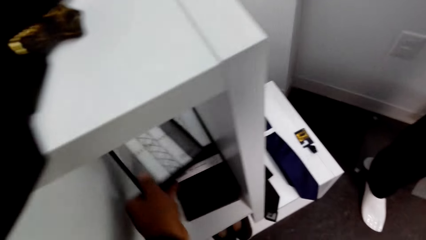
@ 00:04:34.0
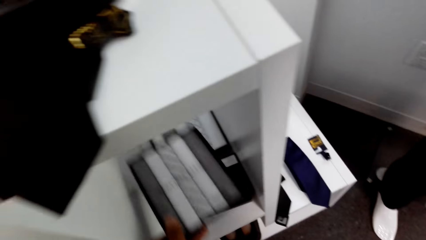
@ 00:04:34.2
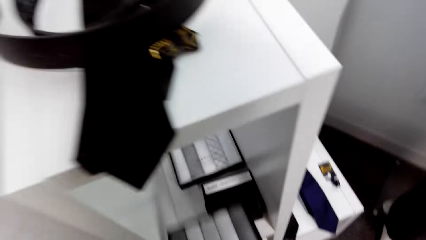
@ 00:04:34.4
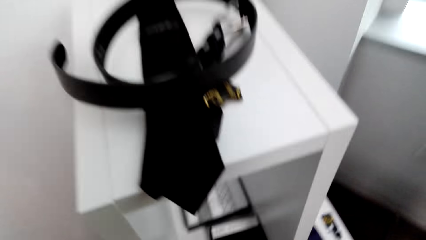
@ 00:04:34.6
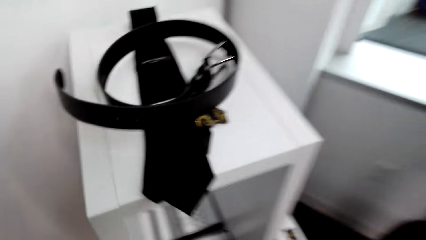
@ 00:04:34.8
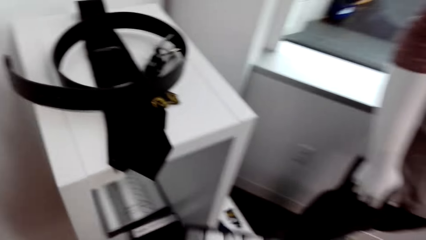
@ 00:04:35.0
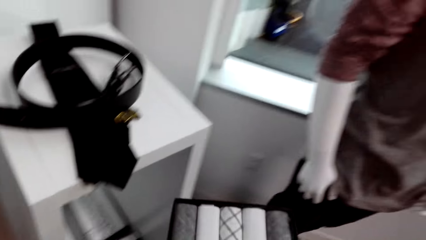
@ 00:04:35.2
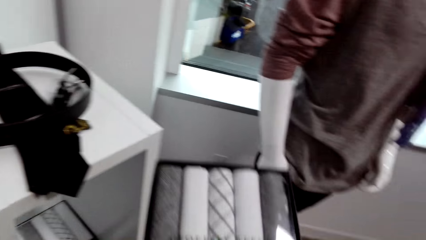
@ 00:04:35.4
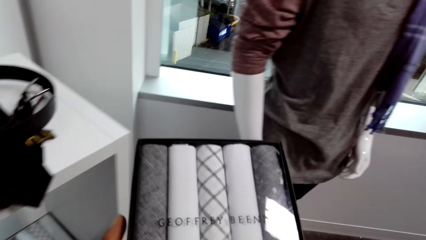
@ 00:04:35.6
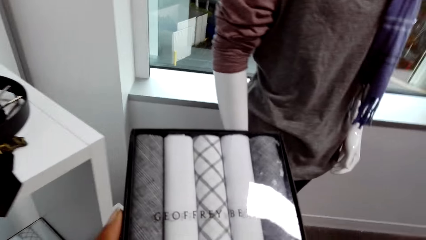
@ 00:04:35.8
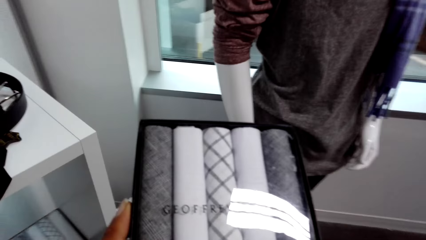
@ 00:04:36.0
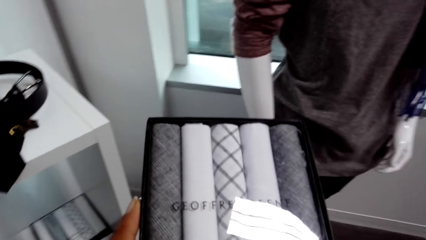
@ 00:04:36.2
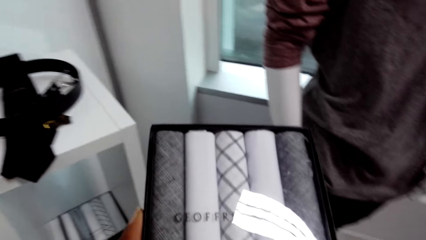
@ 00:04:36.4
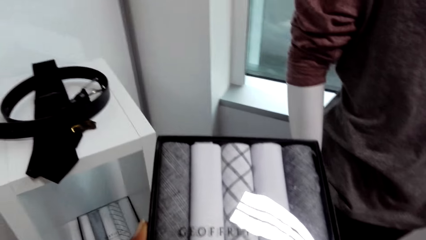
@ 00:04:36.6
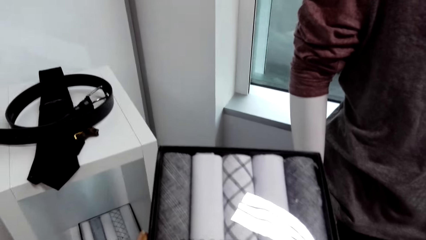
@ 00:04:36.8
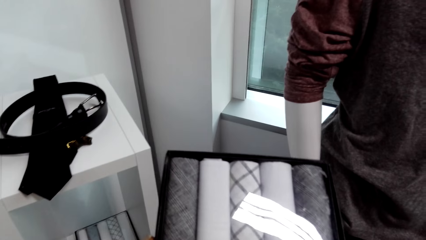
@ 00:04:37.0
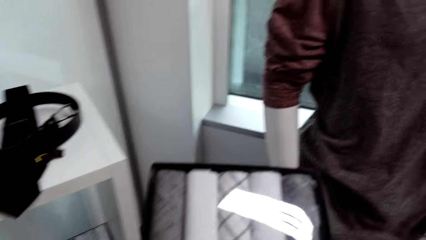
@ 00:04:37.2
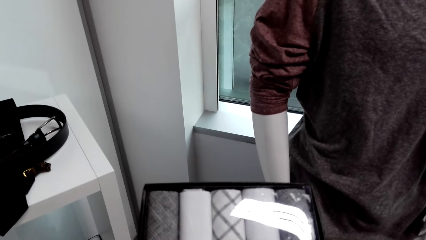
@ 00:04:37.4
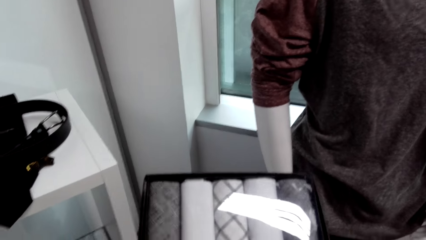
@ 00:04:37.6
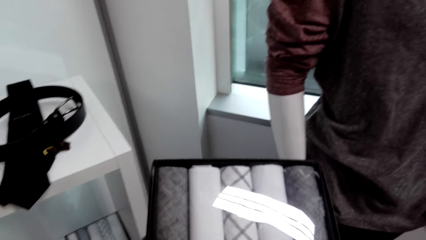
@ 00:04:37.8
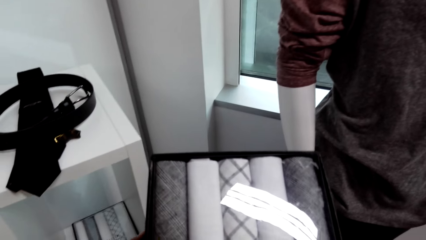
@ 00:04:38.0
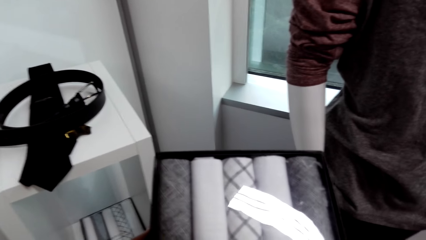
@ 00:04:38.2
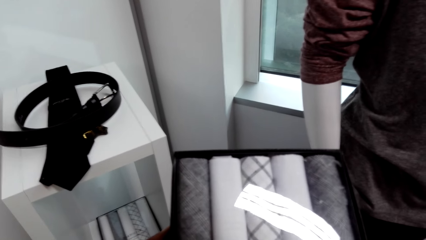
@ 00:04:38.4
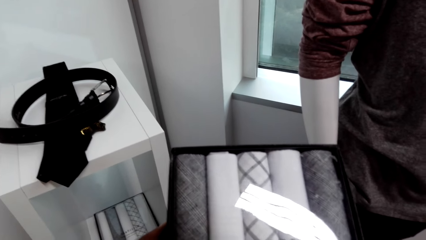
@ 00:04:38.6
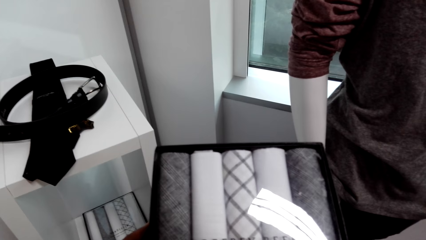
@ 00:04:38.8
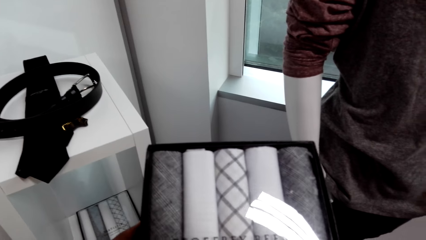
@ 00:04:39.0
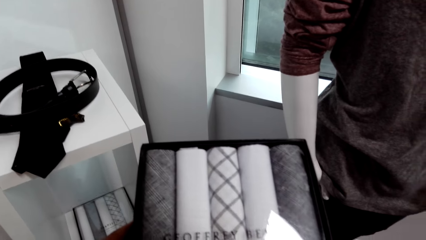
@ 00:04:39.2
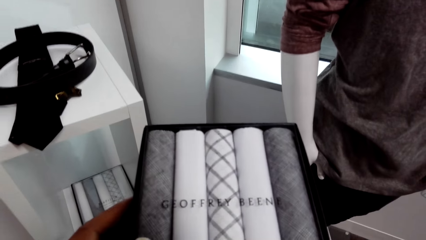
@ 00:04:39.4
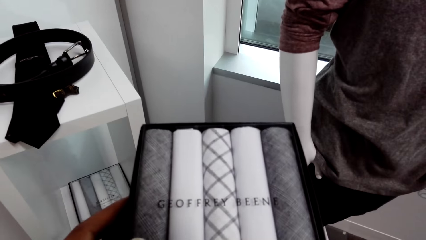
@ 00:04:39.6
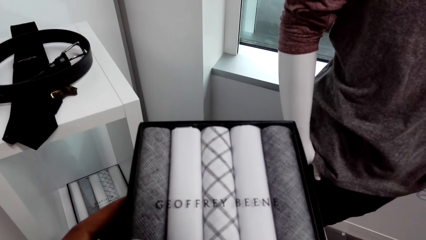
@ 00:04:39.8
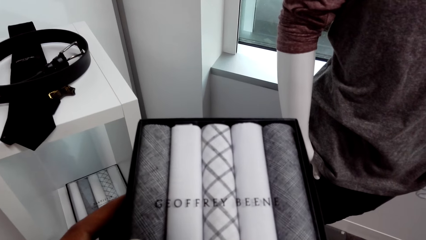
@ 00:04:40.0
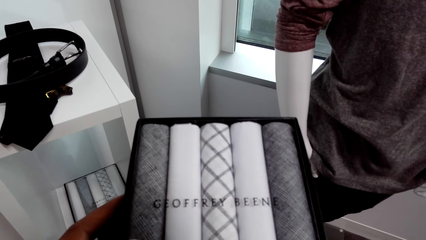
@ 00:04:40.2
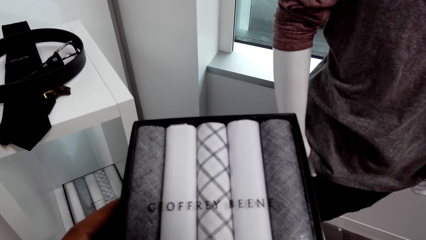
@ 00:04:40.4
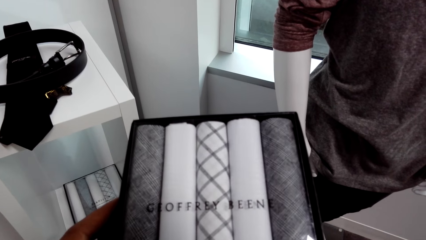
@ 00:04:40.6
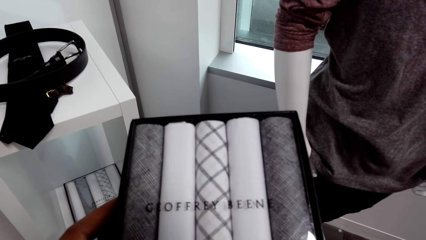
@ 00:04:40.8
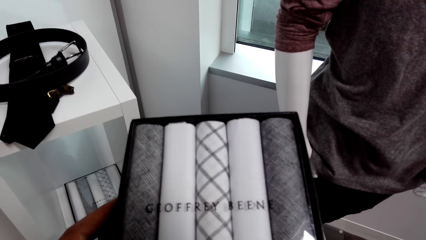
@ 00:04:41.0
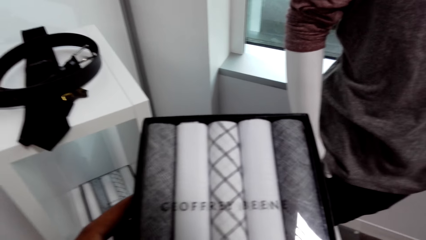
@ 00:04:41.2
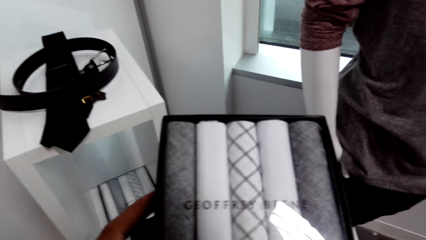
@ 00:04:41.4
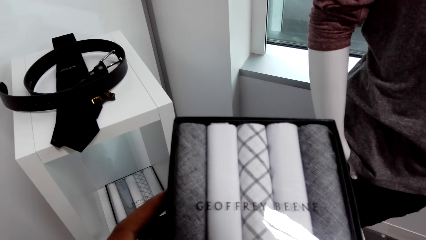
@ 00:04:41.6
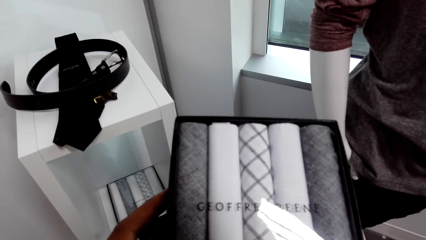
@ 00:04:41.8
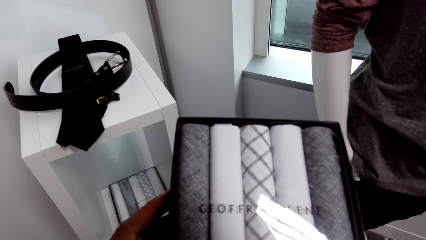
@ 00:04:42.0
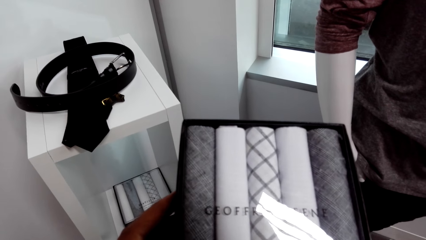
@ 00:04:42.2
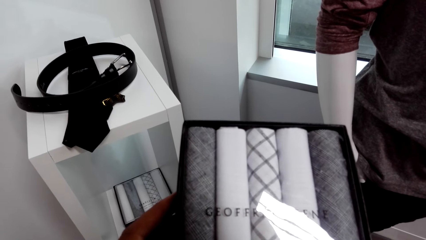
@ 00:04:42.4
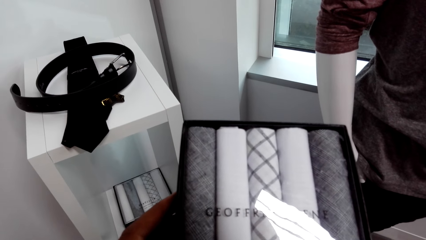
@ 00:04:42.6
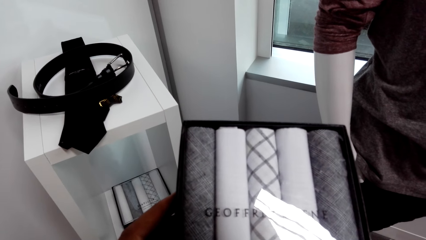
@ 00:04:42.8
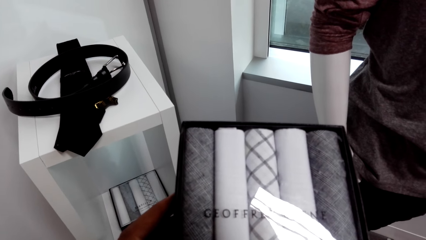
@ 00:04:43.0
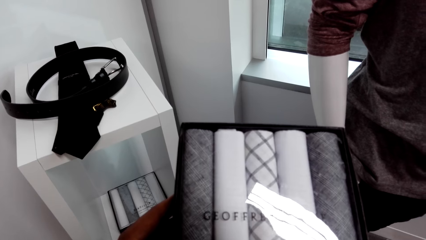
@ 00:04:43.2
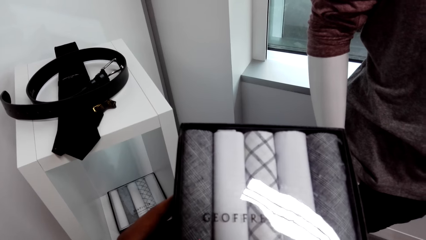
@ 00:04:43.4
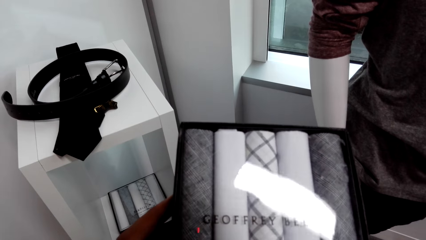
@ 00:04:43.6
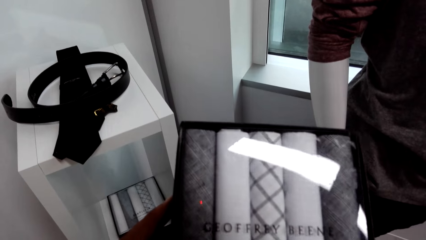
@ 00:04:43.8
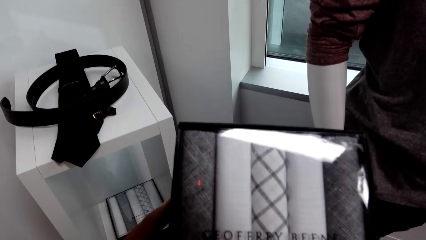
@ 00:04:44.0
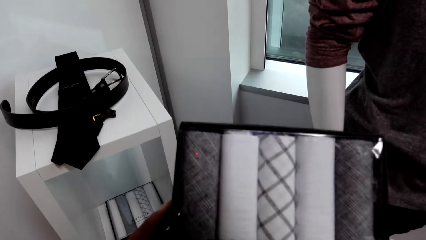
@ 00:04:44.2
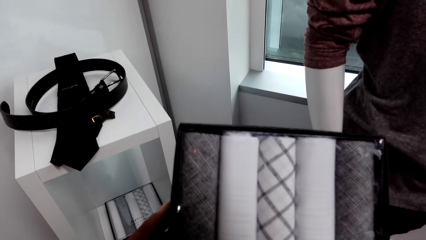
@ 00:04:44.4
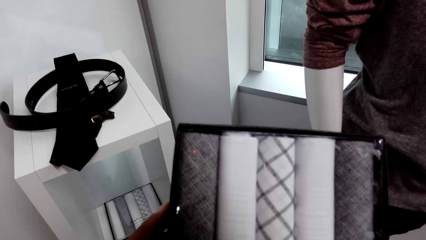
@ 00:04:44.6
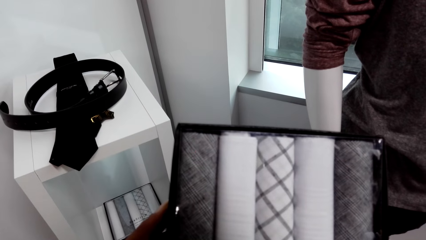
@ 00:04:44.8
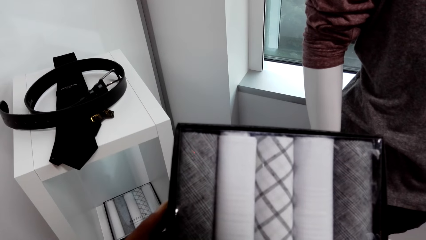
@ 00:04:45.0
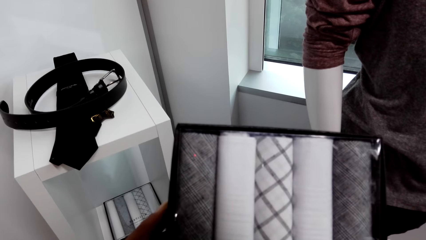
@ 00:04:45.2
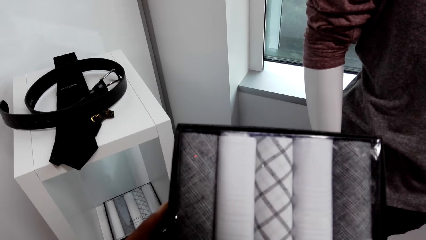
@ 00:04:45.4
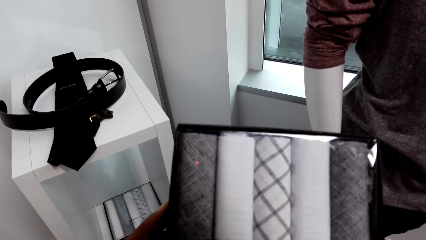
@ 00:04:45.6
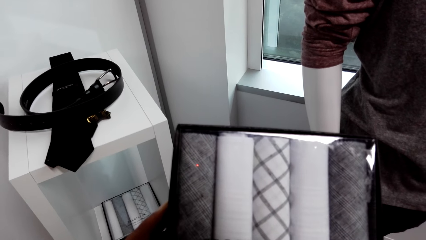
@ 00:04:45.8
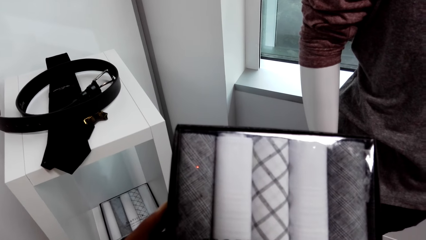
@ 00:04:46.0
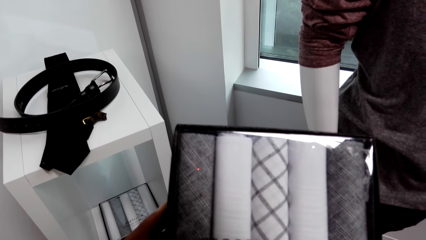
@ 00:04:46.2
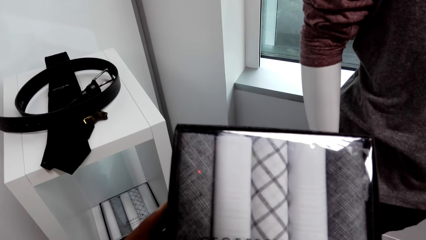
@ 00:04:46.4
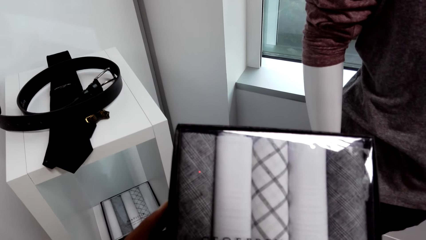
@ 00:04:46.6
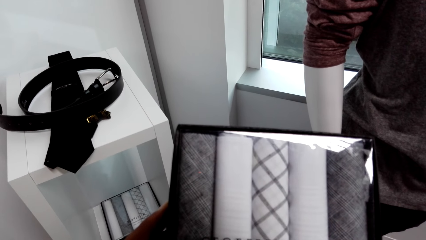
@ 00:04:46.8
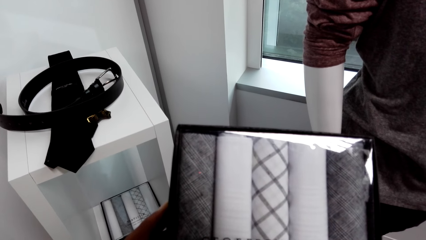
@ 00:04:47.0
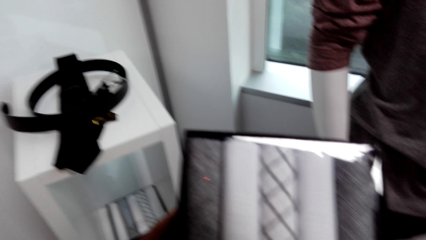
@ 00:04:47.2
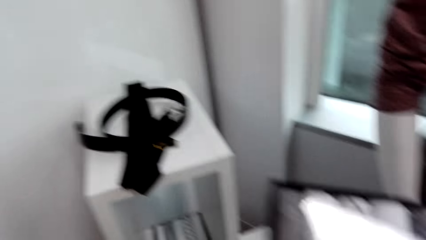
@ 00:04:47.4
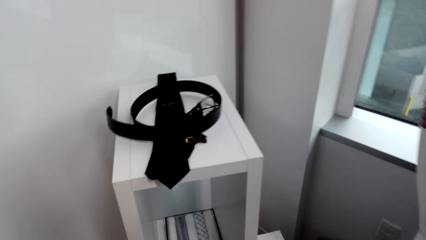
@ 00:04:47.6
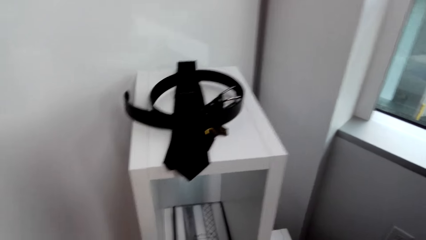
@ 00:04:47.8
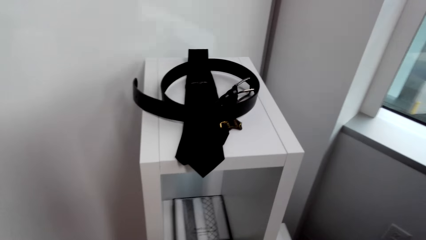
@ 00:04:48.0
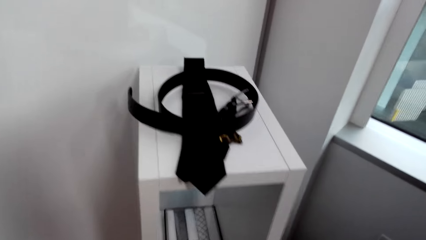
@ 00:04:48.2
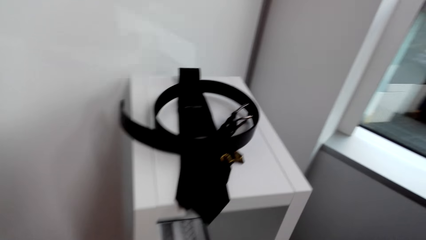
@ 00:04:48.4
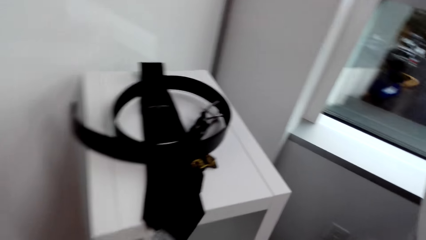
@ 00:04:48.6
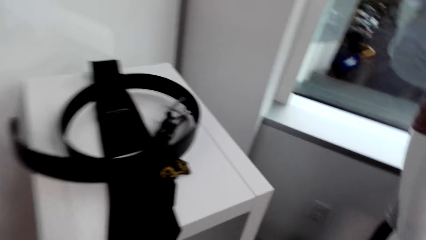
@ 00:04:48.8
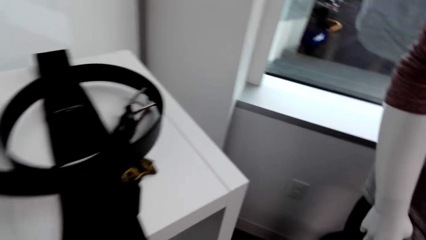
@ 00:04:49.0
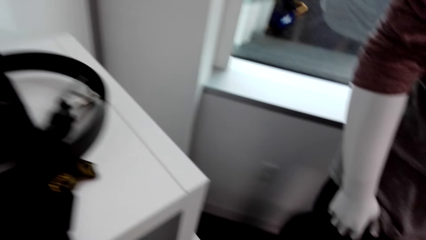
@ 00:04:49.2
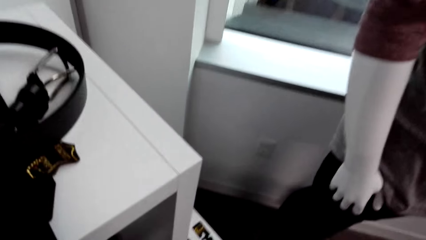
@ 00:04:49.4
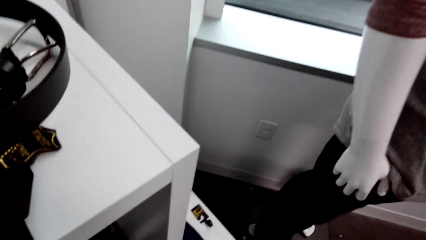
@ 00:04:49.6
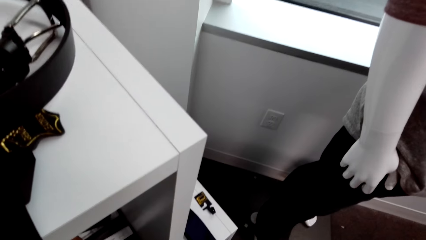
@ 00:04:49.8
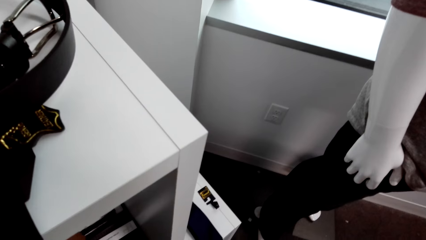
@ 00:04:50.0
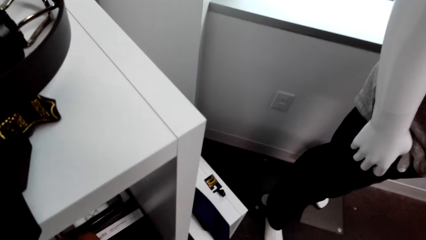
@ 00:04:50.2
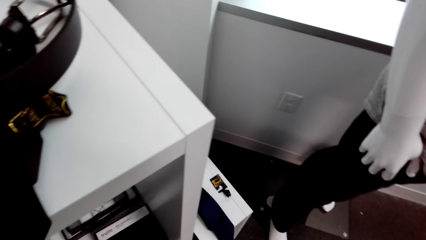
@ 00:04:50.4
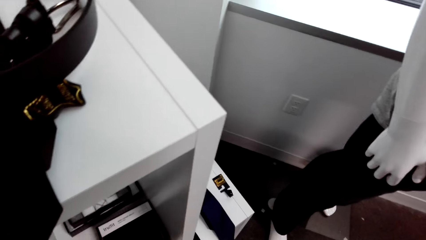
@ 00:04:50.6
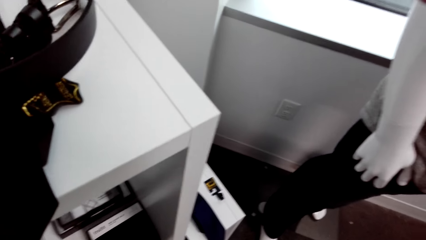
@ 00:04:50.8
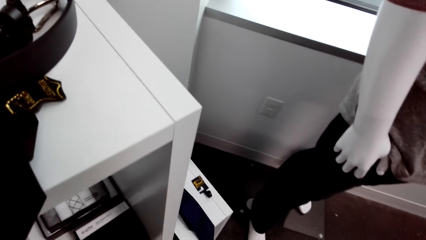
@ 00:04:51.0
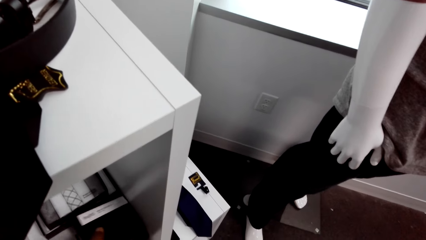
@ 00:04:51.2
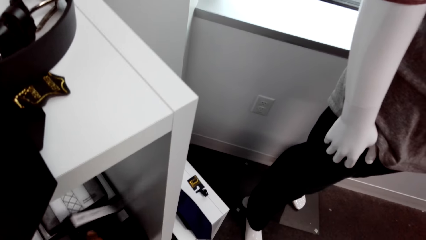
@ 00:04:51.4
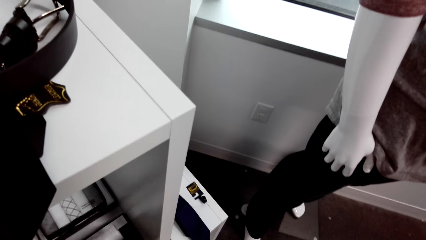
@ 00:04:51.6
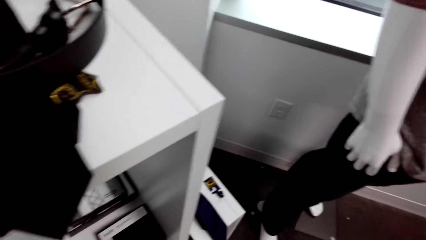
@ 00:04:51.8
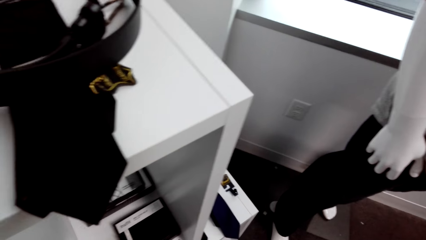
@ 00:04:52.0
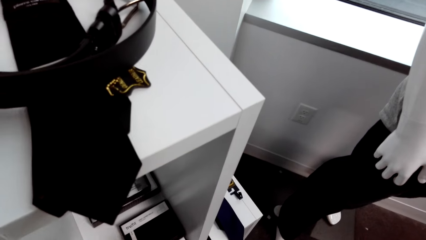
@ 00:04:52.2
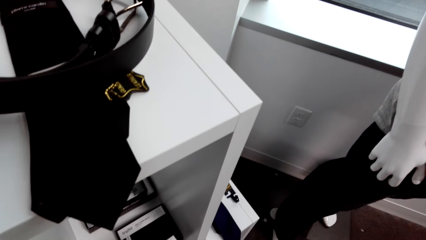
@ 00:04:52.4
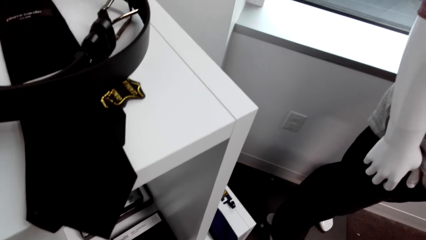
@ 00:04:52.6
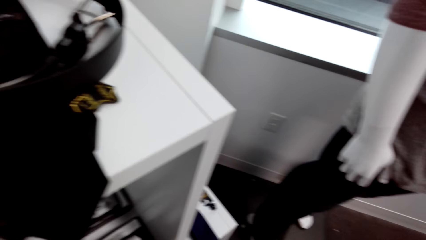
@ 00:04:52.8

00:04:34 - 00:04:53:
The camera wearer picks a pack of handkerchiefs from a shelf with his left hand. He holds the pack of handkerchiefs with his hands. He holds the pack of handkerchiefs with his left hand. He places the pack of ties in his left hand on the shelf. He picks a box from the shelf with his left hand.
